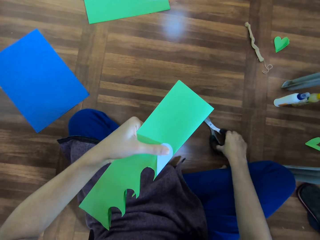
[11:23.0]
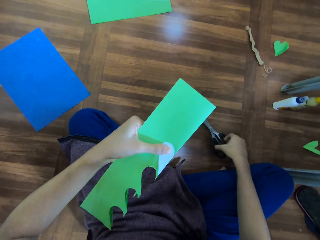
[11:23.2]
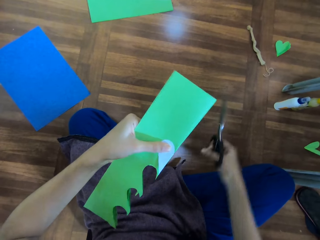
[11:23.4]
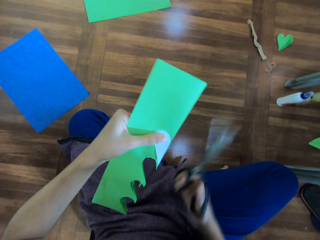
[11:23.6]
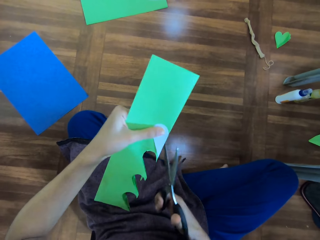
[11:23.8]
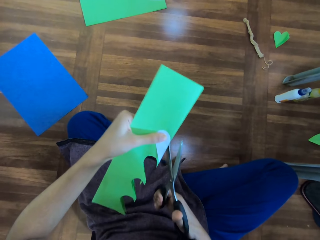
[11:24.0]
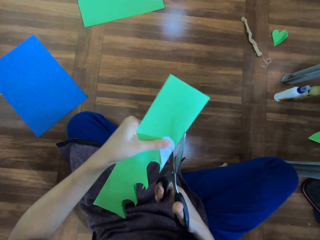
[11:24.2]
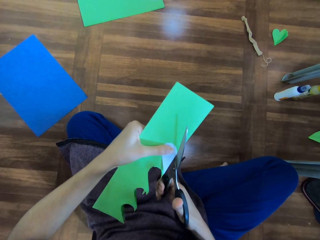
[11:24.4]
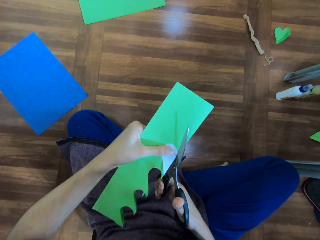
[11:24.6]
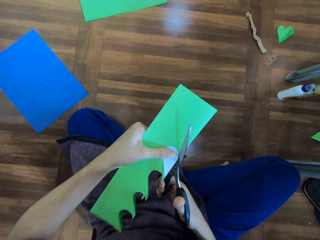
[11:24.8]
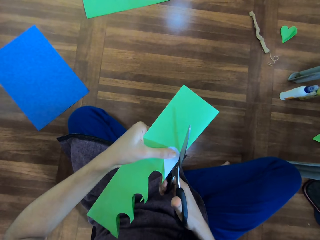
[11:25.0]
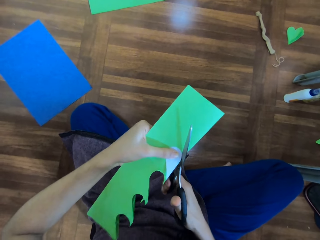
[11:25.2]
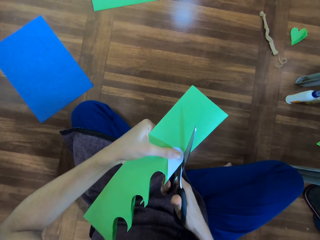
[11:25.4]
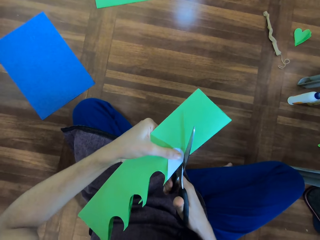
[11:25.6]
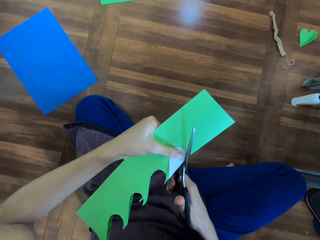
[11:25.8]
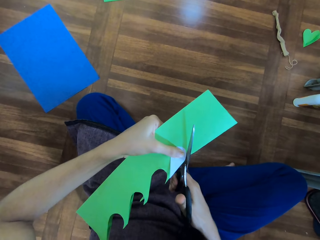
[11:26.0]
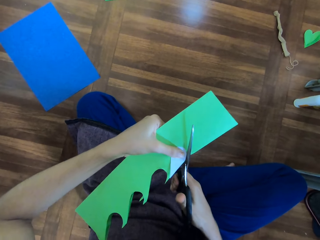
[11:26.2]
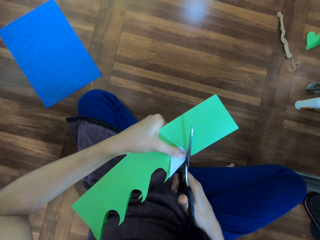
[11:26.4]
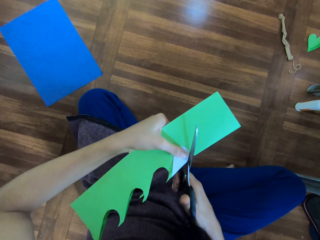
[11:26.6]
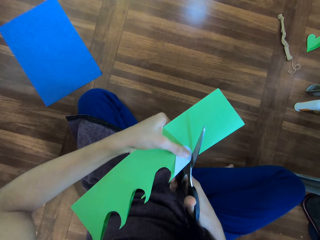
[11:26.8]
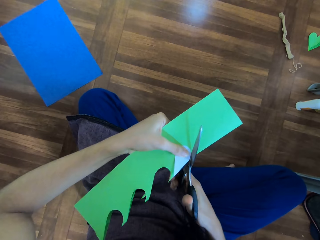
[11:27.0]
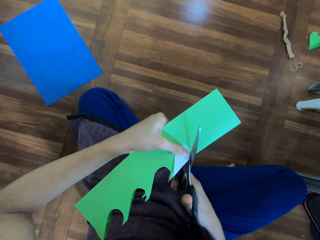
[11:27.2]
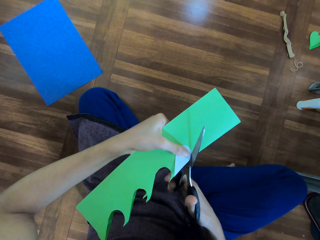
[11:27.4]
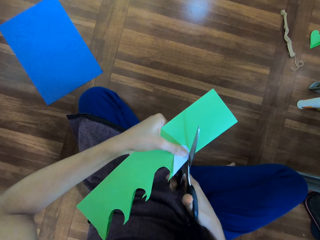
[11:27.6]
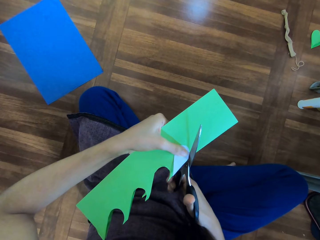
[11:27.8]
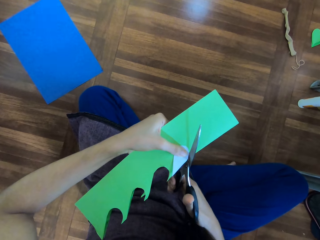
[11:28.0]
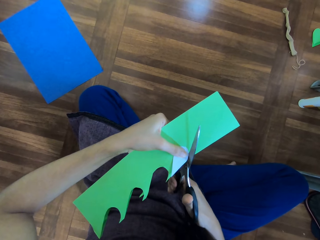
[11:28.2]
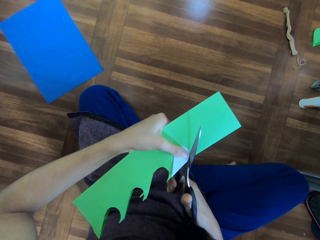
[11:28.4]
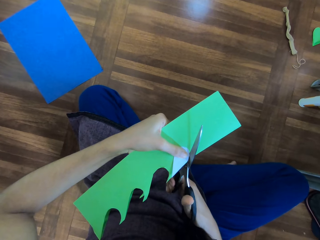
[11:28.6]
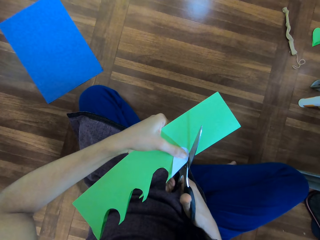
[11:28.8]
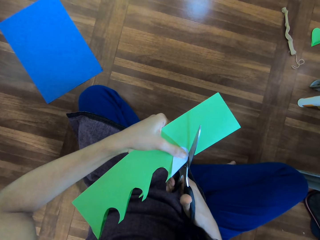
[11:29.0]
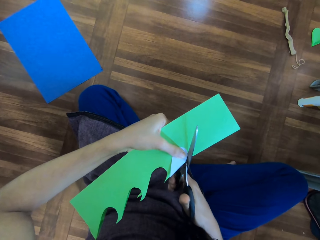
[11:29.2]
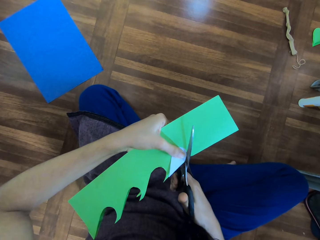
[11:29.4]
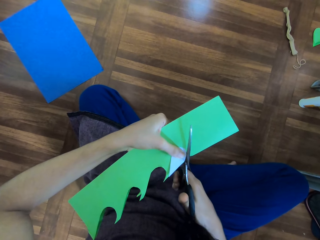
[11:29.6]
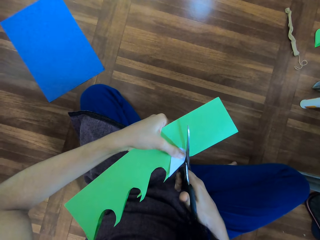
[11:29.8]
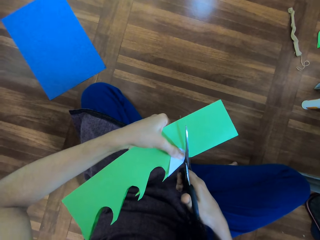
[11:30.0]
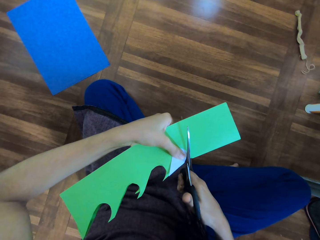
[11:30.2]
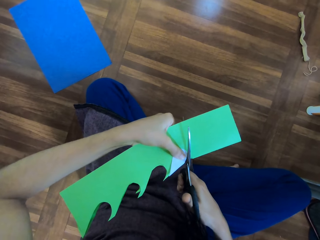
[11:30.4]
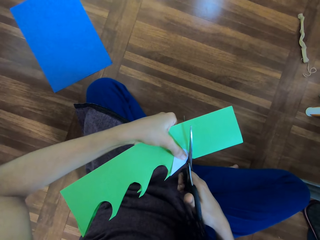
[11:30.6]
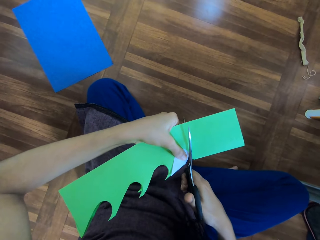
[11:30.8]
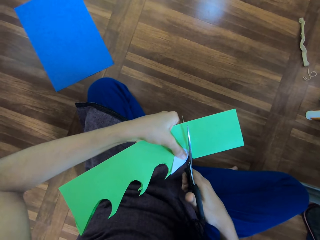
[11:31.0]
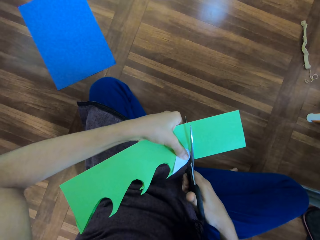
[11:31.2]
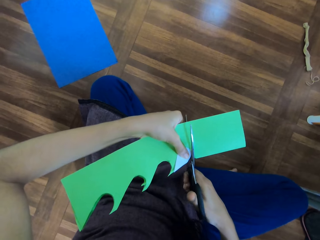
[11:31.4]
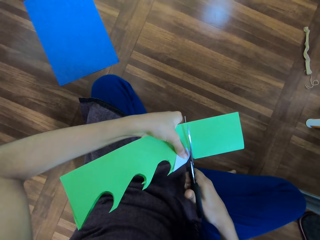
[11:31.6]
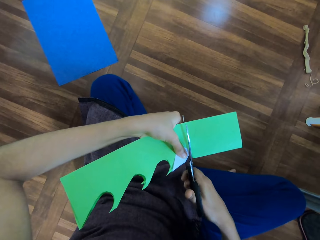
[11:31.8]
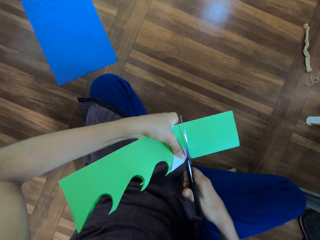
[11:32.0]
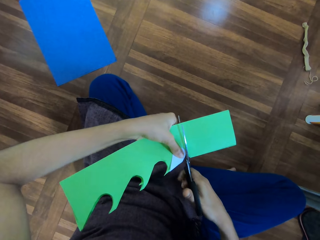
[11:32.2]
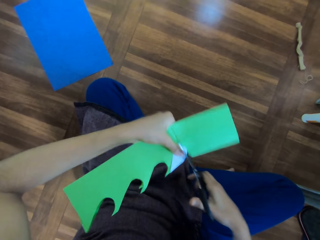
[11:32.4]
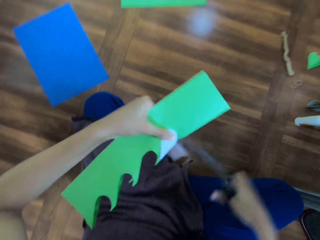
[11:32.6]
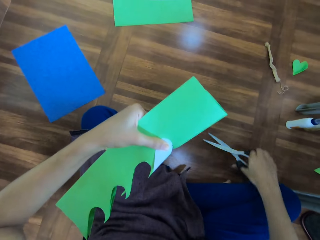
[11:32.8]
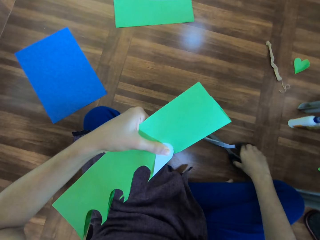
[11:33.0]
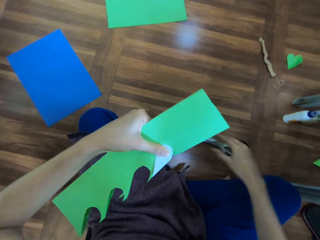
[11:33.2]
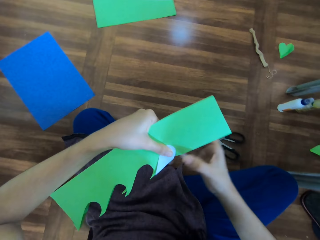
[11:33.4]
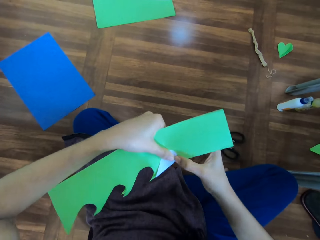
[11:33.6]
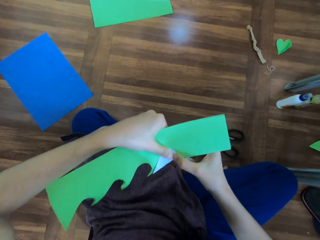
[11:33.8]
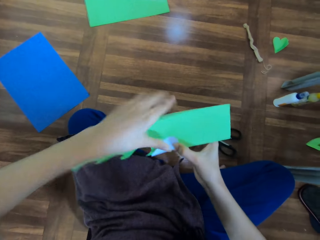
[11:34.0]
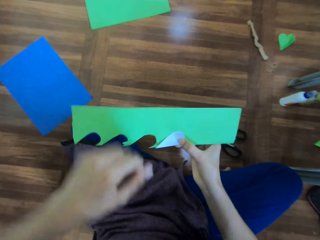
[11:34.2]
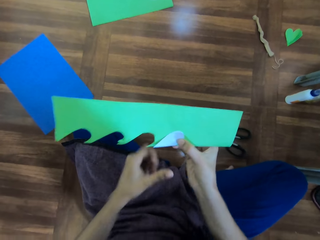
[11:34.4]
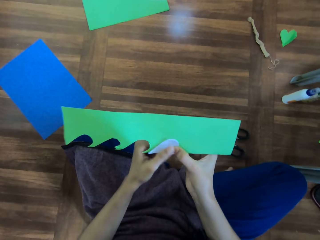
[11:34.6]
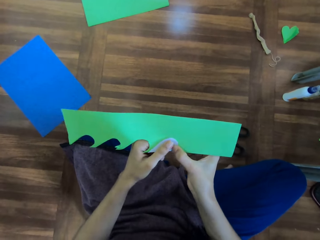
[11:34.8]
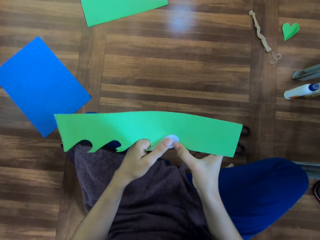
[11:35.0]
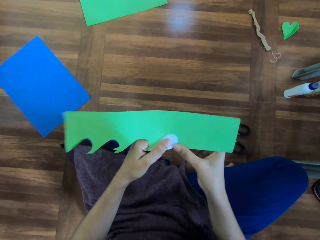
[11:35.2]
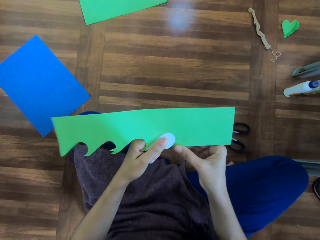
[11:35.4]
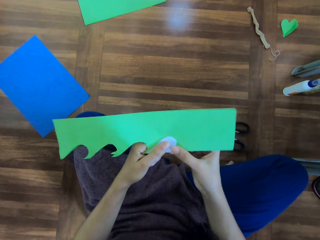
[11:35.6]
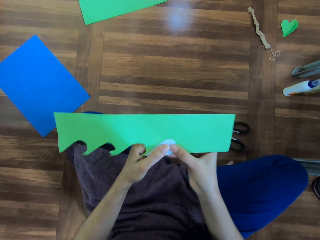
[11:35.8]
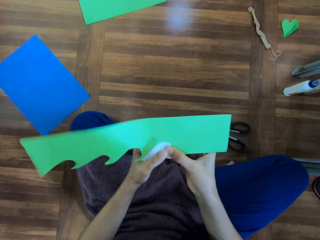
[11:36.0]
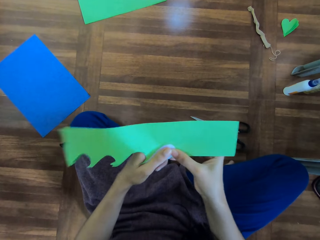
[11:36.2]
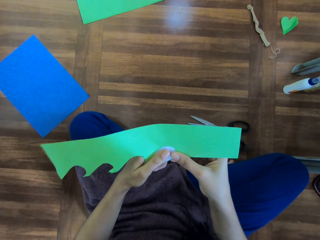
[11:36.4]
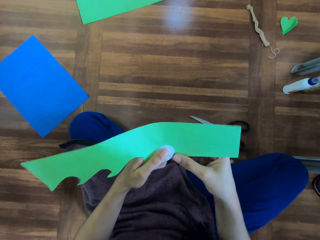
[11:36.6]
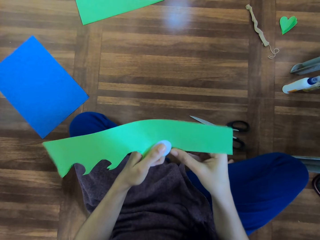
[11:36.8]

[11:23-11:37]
The camera wearer takes the scissors. They cut the paper art. They drop the scissors. They hold the paper.

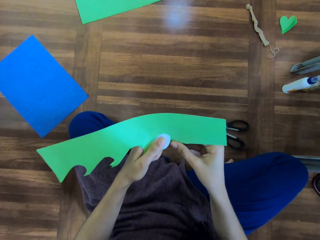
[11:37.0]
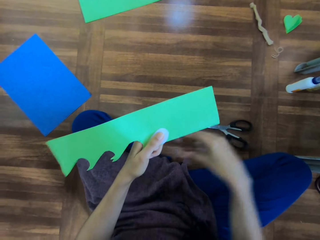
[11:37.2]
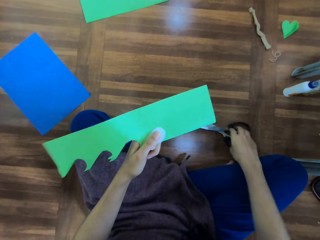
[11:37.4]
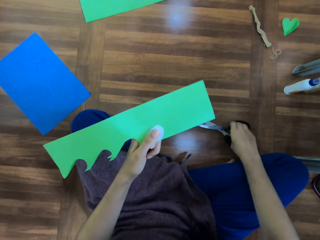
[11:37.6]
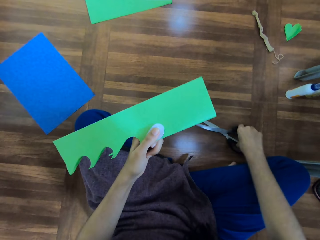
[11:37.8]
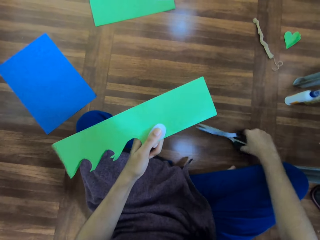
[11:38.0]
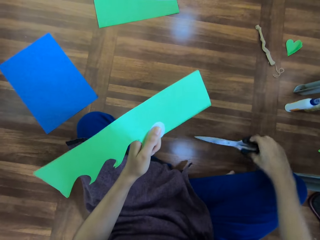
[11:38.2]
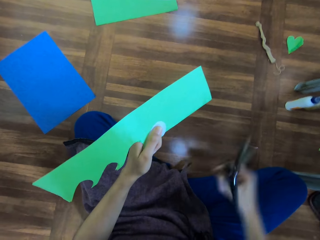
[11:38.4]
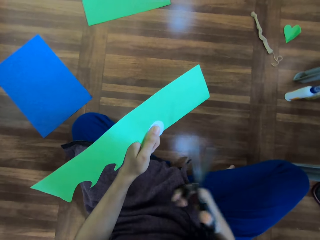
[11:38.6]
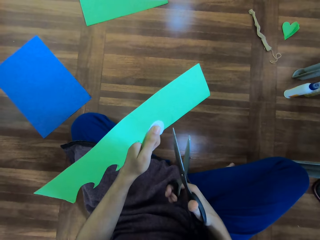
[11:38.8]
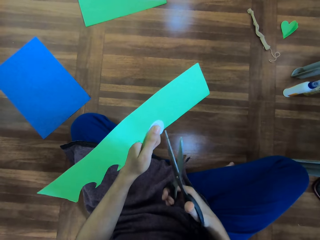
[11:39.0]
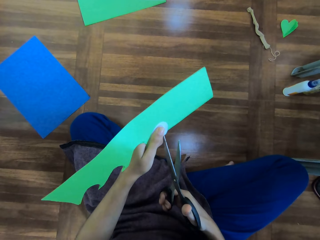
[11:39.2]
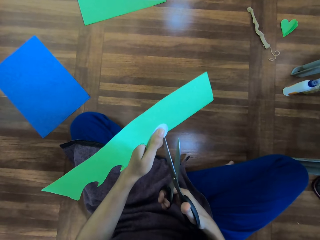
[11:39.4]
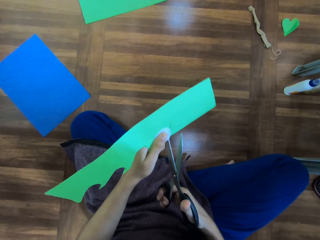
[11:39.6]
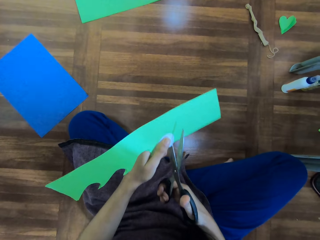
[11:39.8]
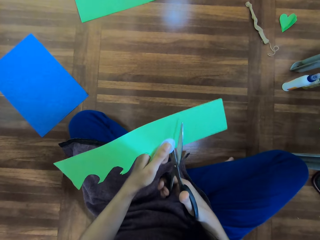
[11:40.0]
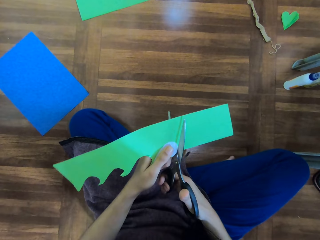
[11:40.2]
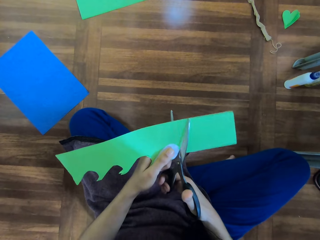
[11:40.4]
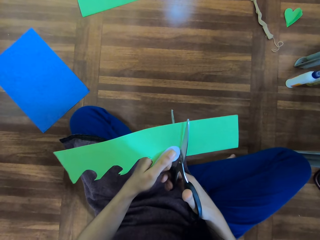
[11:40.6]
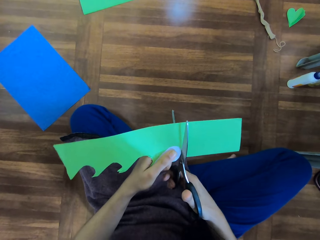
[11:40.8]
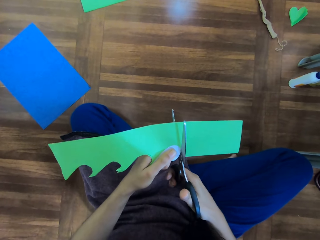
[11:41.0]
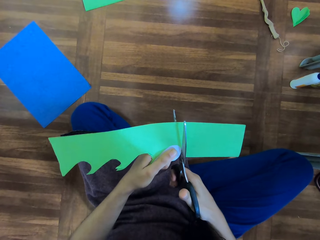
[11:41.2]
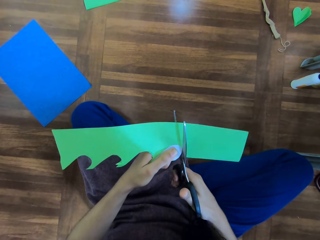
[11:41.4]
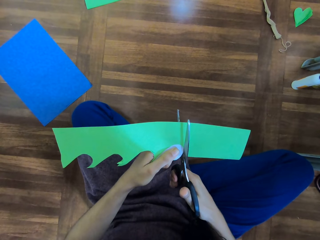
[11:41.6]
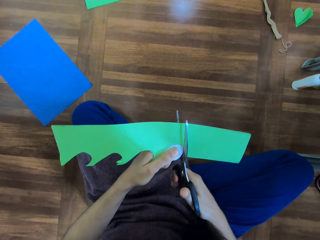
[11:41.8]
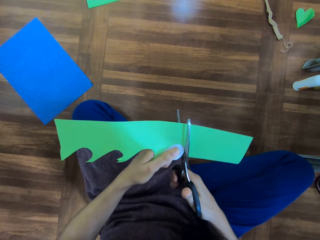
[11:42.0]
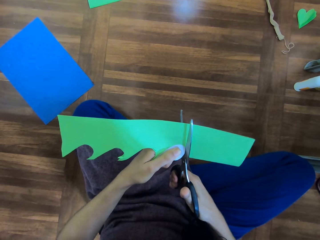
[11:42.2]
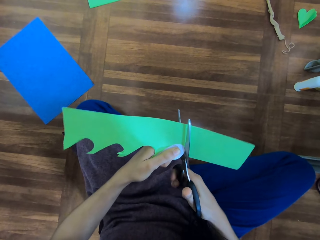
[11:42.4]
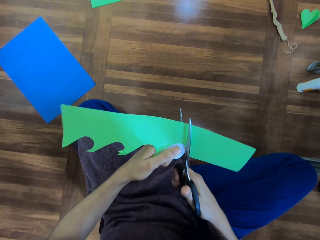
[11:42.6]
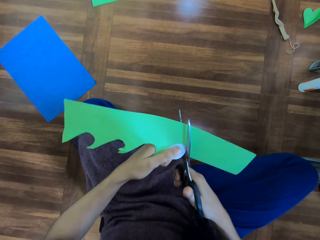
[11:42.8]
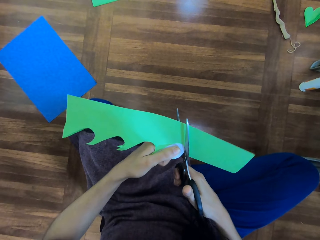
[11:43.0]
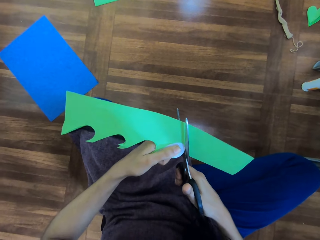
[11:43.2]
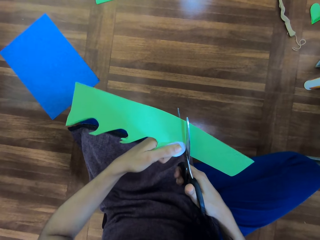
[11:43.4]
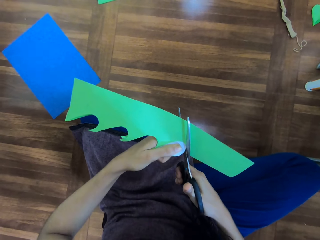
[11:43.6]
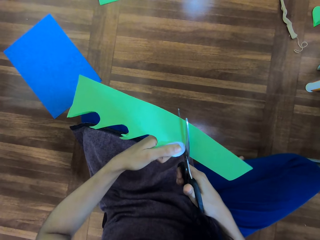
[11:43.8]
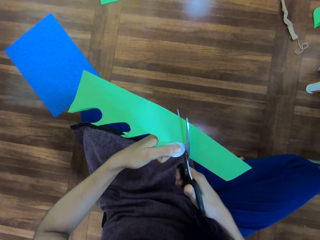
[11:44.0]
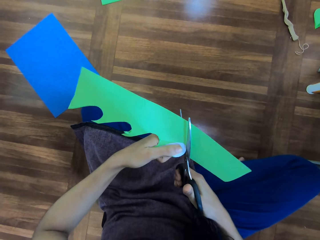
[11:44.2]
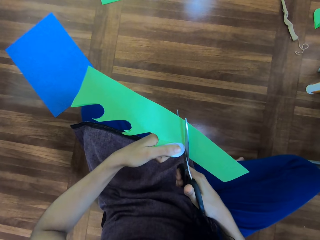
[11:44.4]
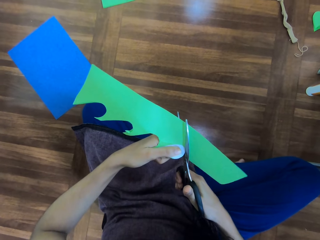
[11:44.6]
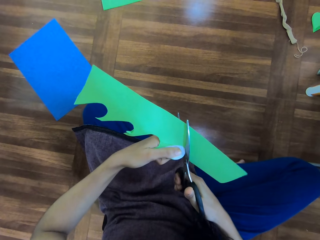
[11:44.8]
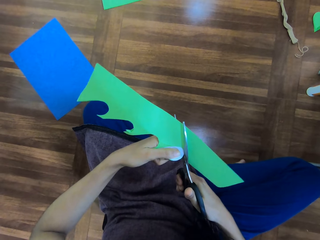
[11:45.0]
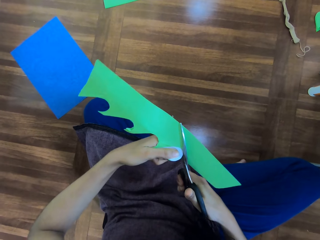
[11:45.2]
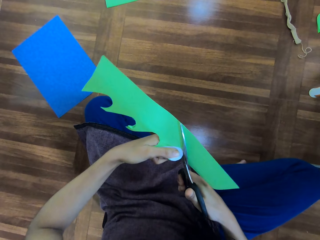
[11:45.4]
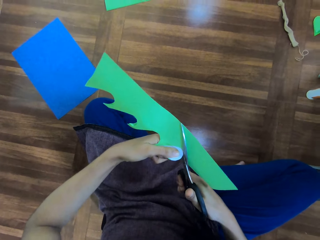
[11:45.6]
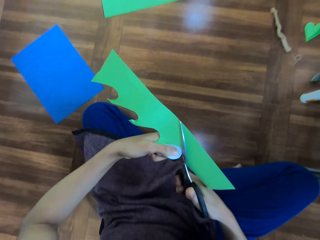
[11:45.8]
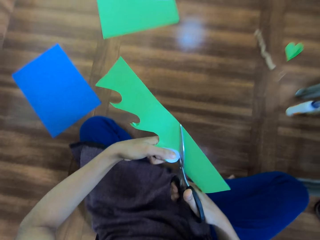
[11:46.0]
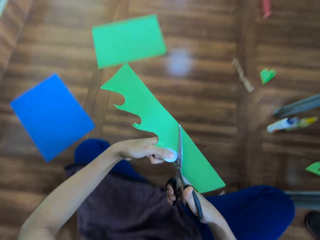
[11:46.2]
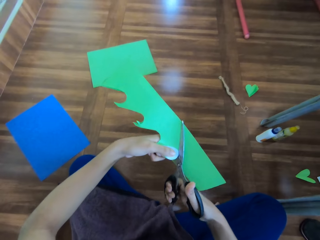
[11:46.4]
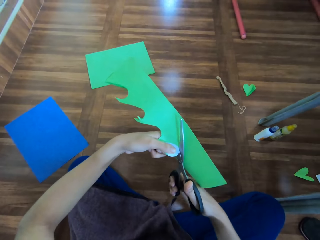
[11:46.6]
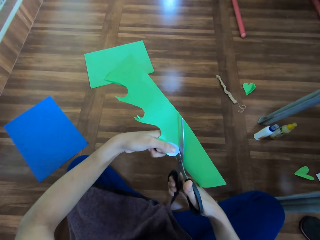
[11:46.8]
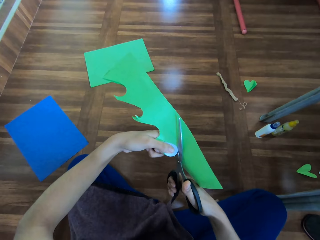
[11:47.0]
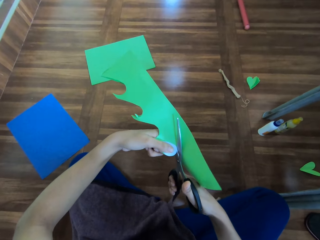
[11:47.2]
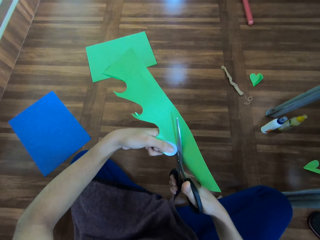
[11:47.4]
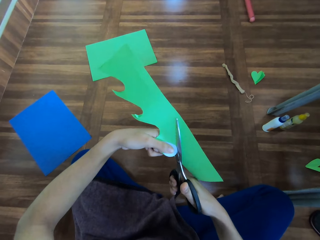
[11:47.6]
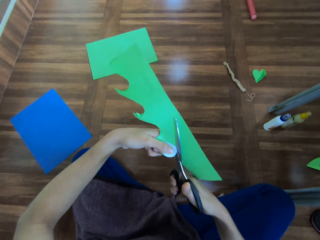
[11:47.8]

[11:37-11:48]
The camera wearer takes the scissors. They cut the chart with the scissors.
